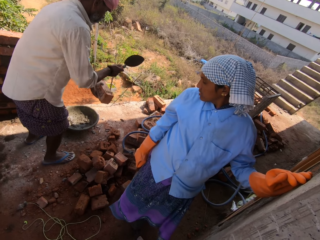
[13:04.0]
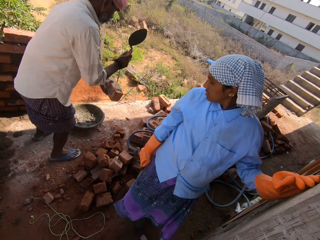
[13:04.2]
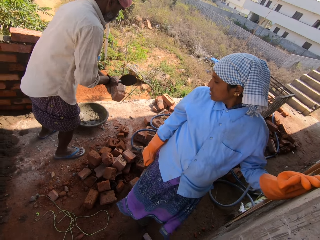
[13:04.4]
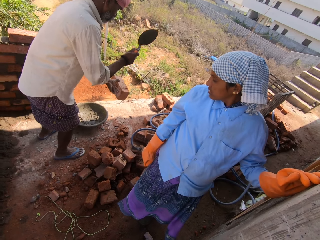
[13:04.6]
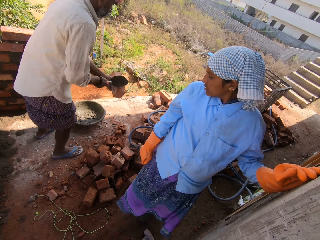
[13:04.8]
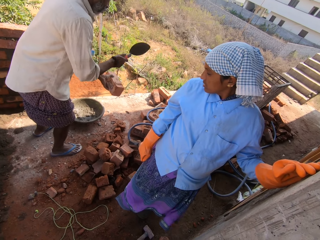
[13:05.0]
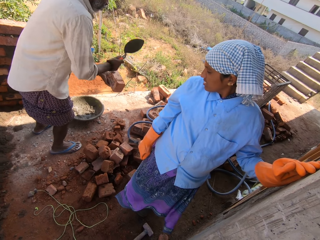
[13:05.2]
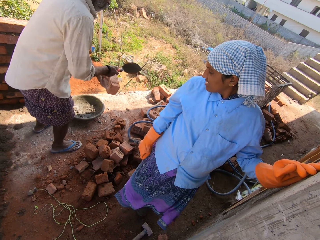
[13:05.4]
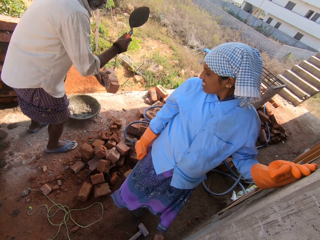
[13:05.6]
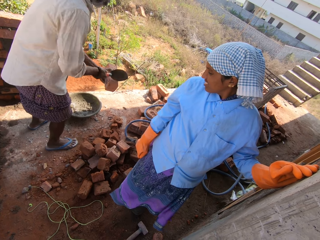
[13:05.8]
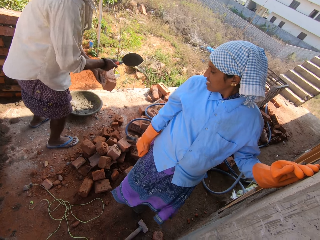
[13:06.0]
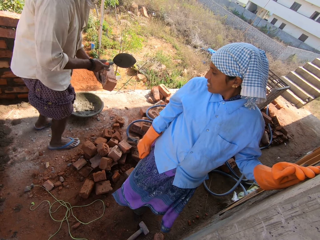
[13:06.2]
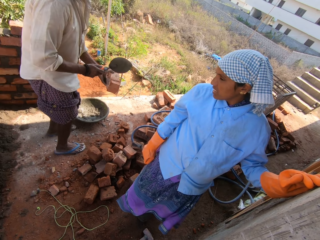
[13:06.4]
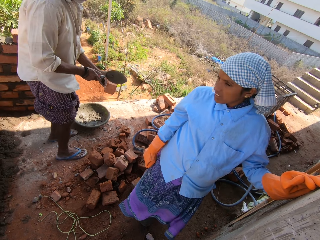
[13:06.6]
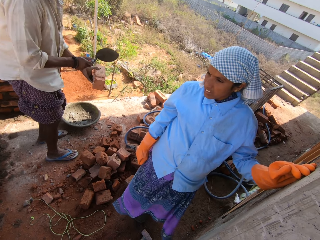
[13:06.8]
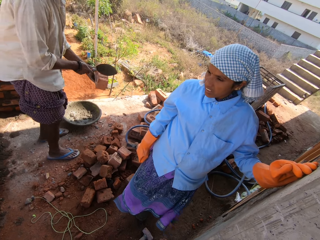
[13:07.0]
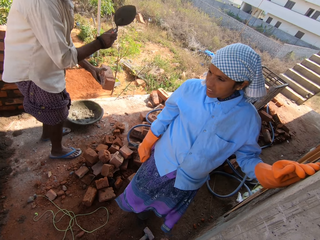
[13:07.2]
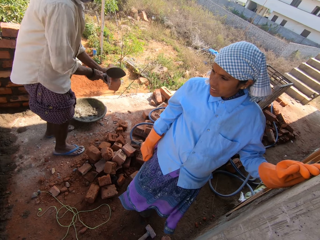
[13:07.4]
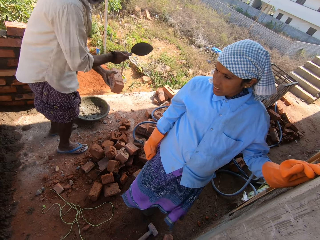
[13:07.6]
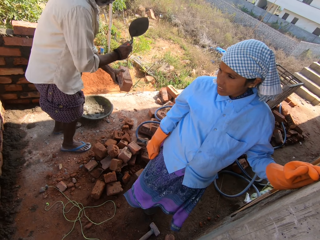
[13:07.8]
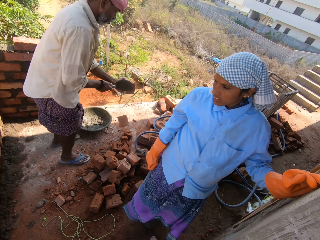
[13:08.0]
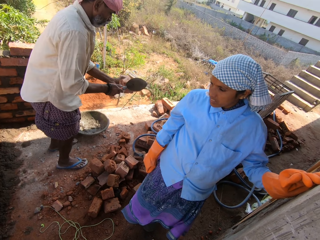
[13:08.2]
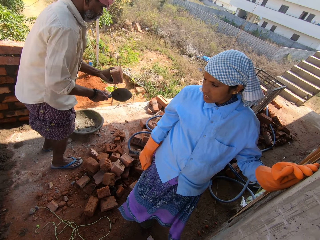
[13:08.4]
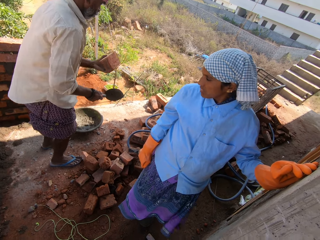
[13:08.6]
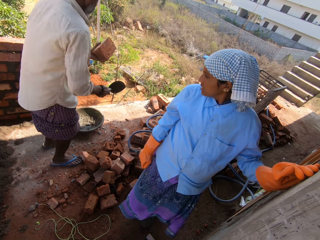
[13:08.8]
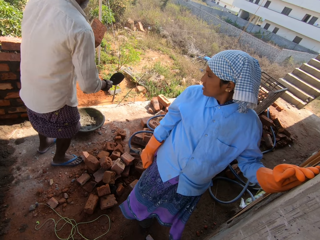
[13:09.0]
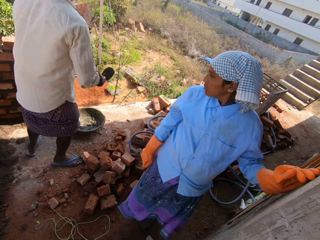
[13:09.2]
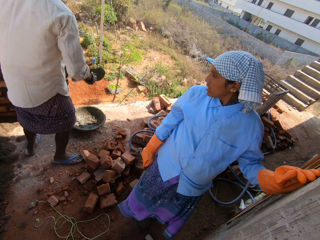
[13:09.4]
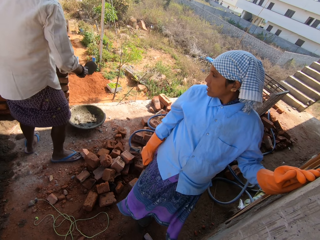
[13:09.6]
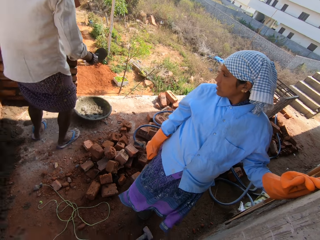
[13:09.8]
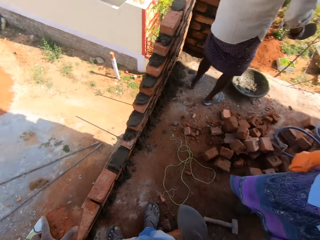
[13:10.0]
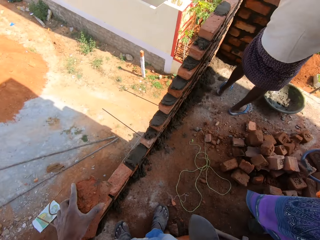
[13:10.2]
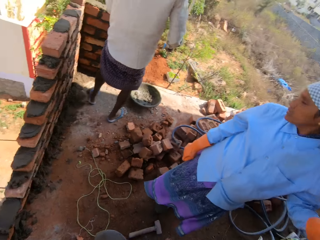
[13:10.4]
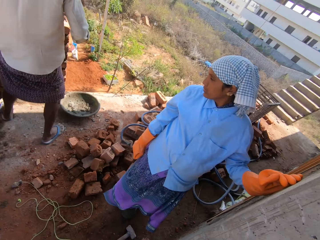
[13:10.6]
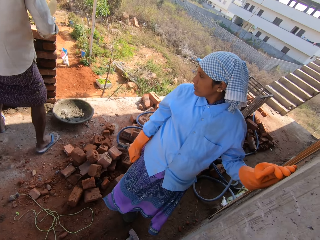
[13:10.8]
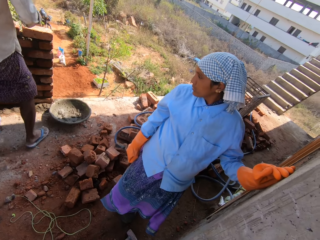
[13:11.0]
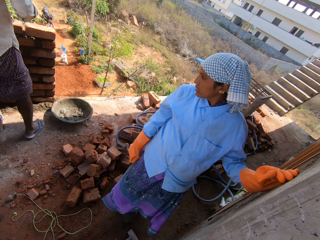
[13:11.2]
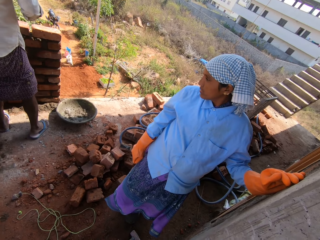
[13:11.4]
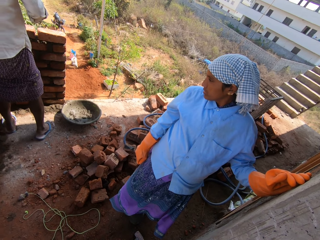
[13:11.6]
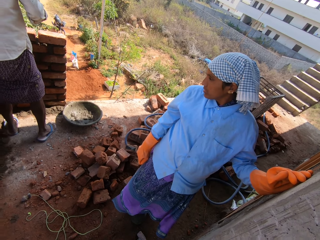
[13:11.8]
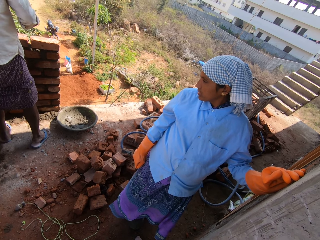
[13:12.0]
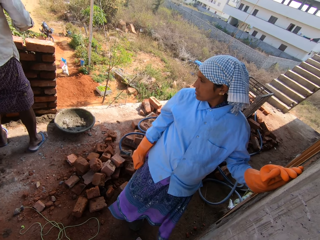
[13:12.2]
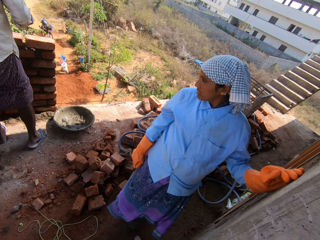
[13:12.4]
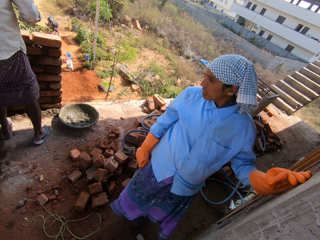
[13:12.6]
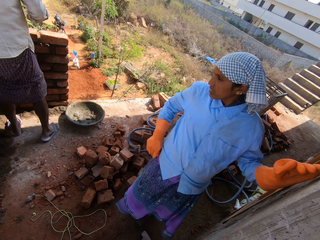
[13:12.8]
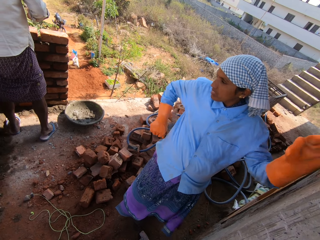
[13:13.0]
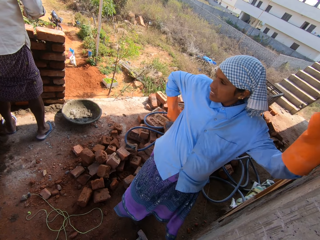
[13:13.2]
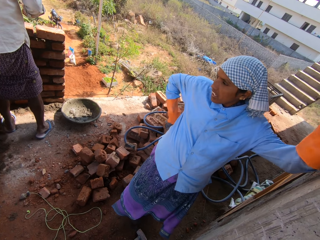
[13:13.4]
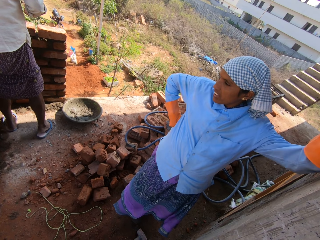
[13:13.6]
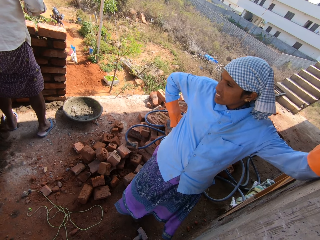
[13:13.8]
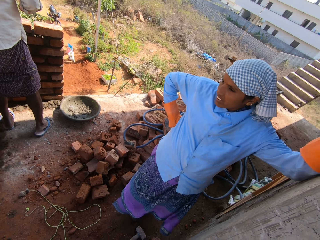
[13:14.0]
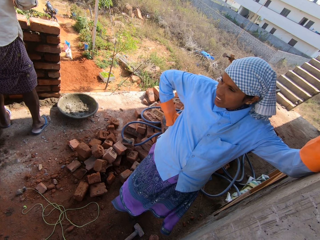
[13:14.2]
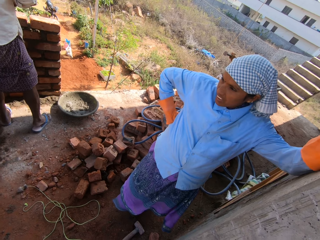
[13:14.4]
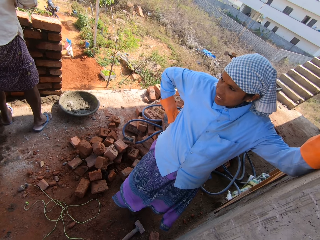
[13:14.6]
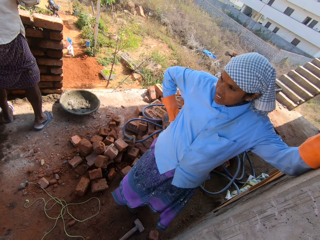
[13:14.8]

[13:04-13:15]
A man builds the construction.

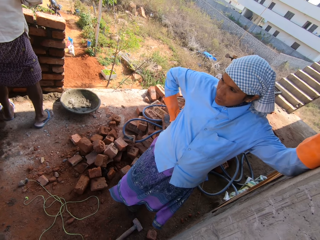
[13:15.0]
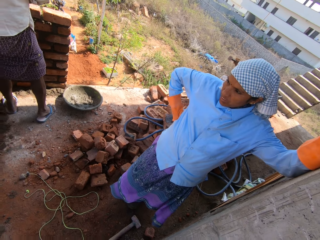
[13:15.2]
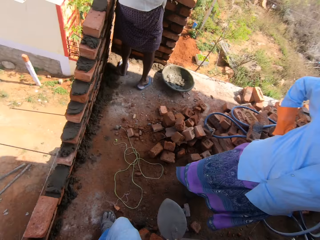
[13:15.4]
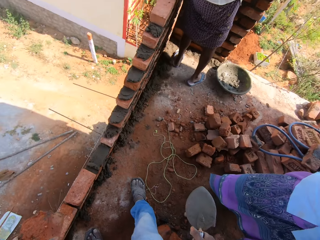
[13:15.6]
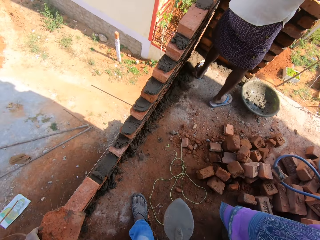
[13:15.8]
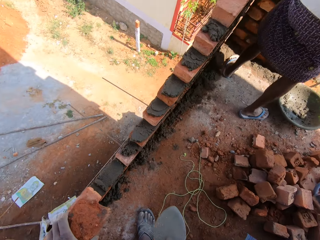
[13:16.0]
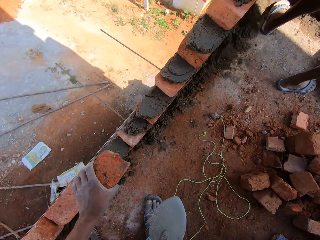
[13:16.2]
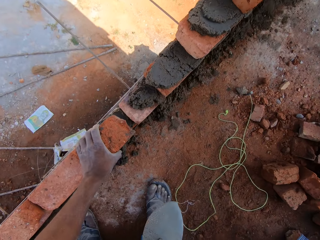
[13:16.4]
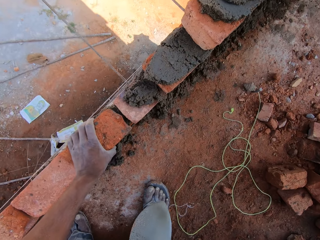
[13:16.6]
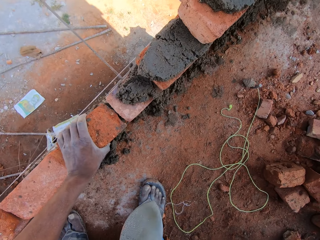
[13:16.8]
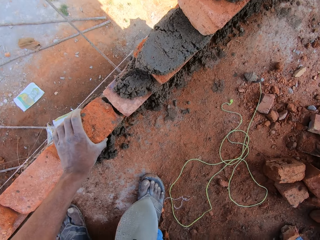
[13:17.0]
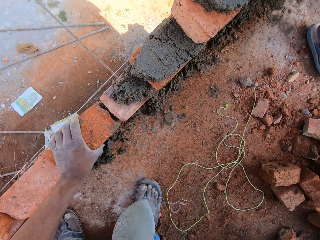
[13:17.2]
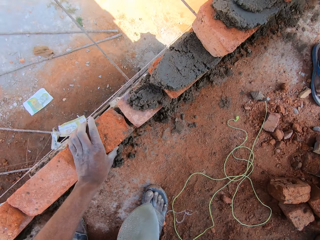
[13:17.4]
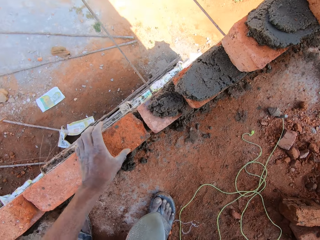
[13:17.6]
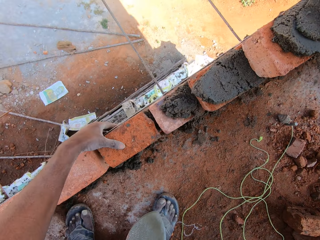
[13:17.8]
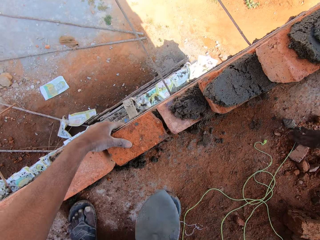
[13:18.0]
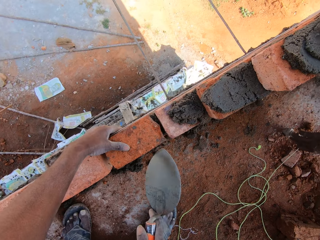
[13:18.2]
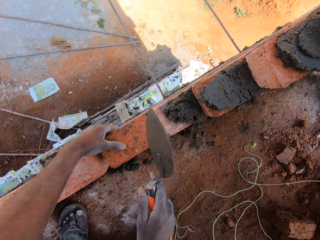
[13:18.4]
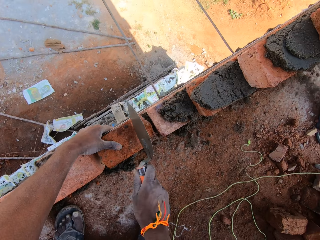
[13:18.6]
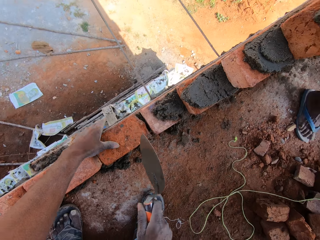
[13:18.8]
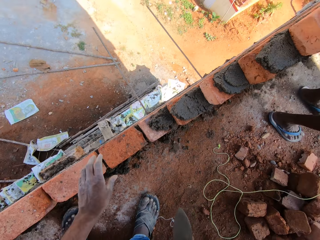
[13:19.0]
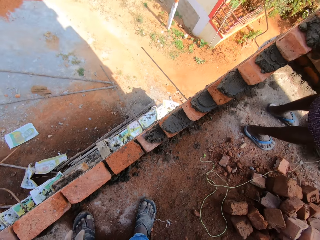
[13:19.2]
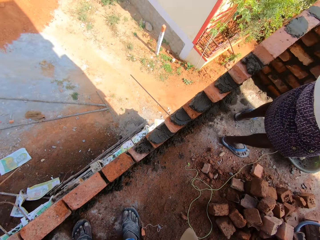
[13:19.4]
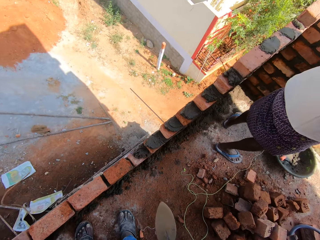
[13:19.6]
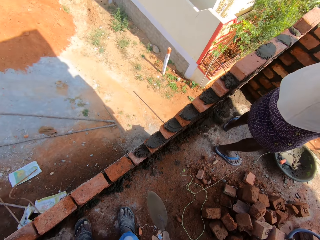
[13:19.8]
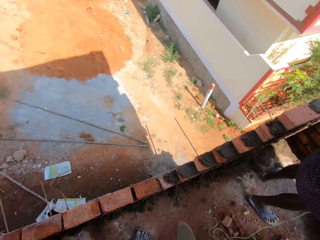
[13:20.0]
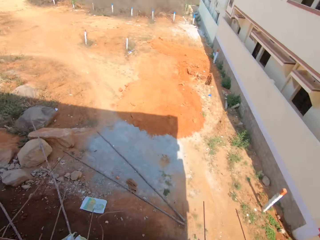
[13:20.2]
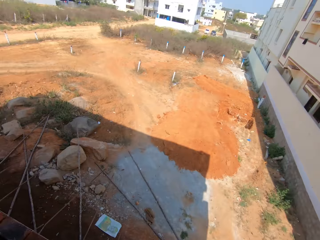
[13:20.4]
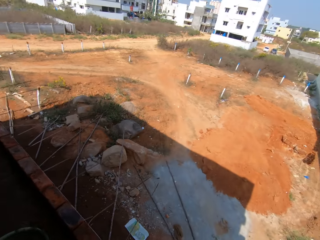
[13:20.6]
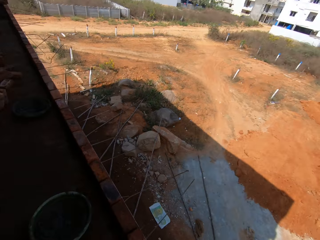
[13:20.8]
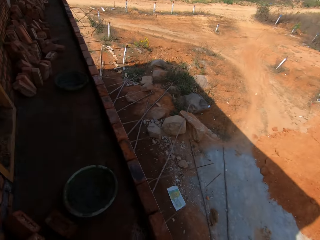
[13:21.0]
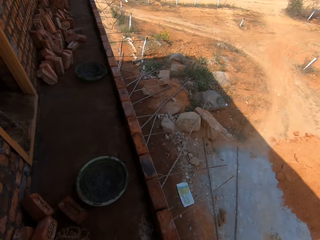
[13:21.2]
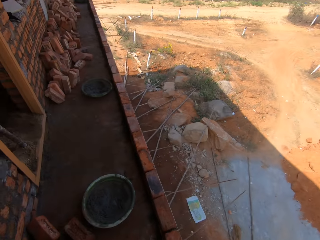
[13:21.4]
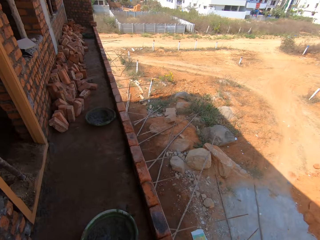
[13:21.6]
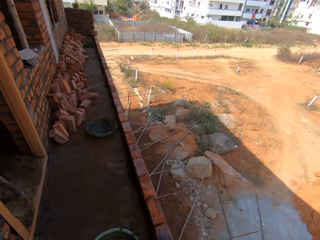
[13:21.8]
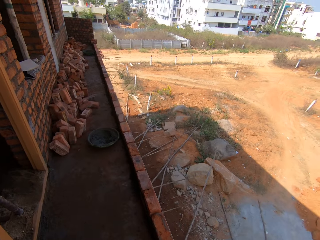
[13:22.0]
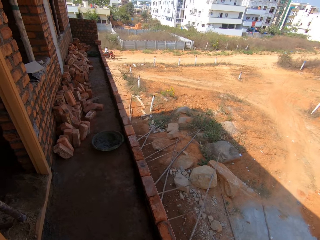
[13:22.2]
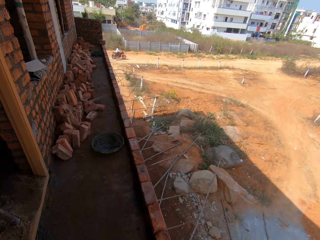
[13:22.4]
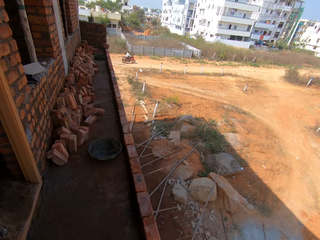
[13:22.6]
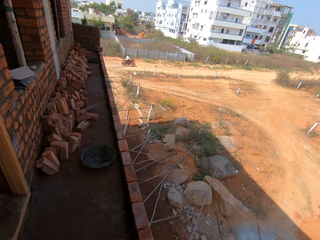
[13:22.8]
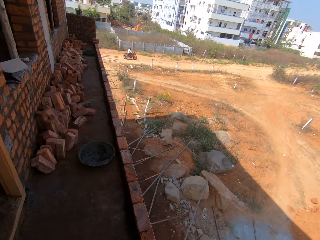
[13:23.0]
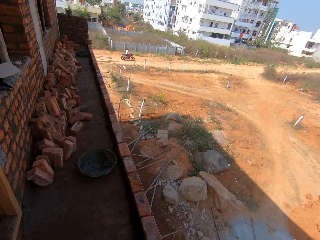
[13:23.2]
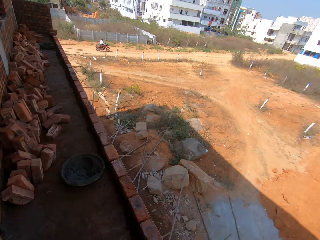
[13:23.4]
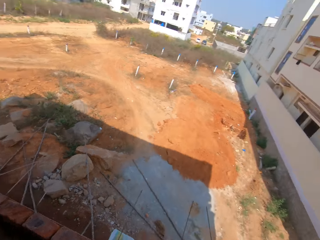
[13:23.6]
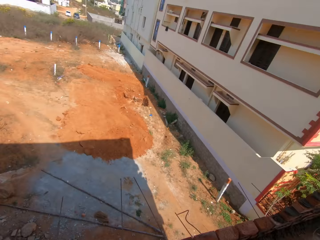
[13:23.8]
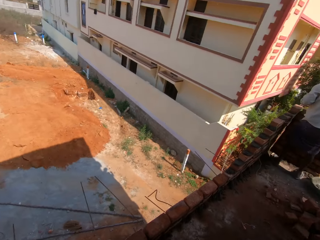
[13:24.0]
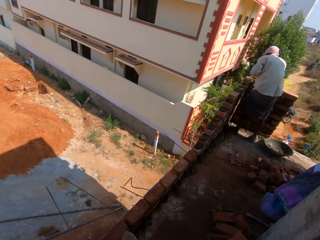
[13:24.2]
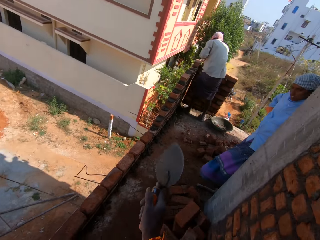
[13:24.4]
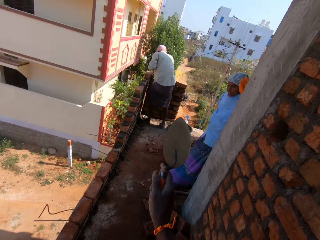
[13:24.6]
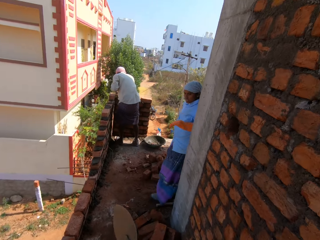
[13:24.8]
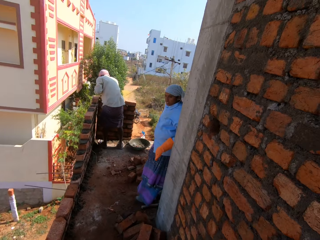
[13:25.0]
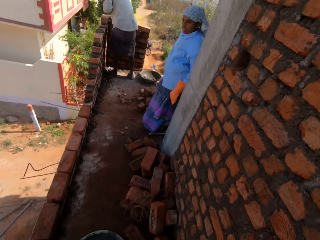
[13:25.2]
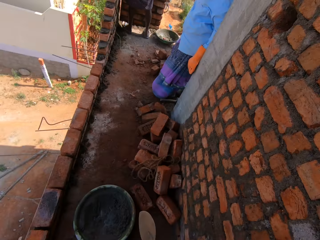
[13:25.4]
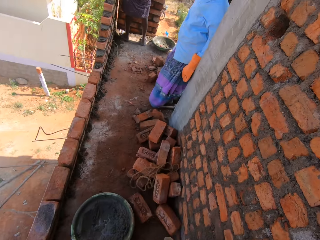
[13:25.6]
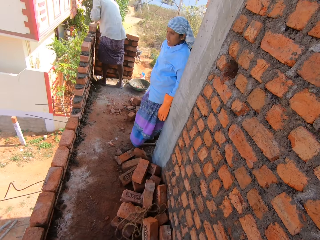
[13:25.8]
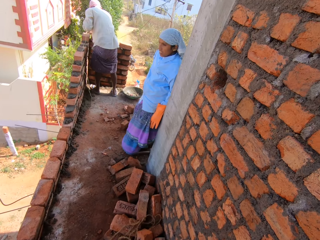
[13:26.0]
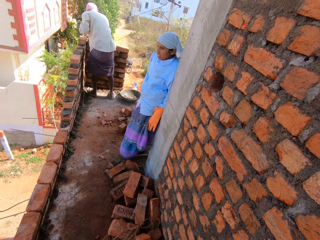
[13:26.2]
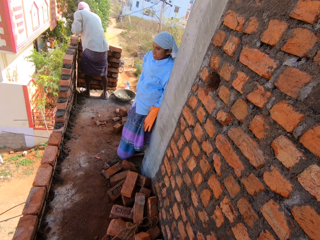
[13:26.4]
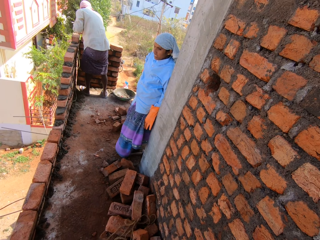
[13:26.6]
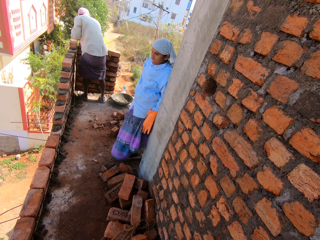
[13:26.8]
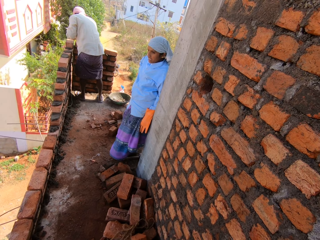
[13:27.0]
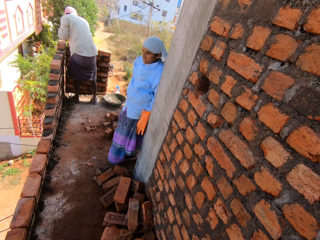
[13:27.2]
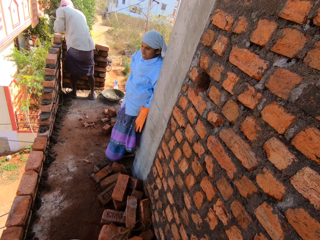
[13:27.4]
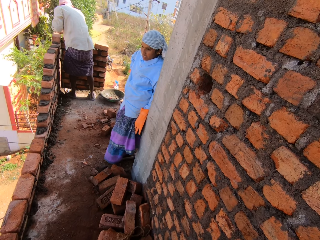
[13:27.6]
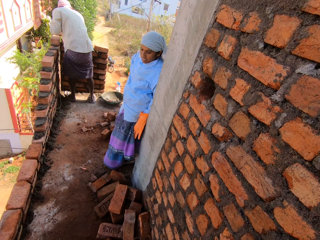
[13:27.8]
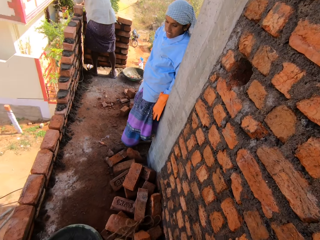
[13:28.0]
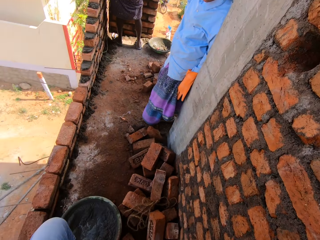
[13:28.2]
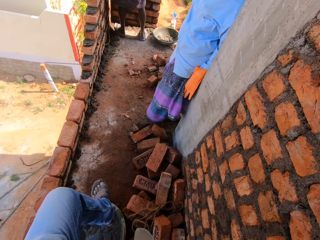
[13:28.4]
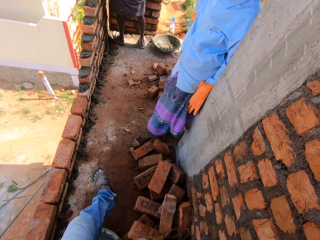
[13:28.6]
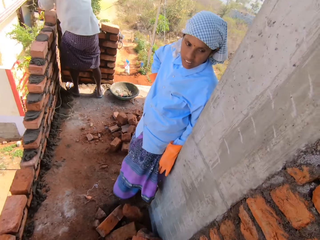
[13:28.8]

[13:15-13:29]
The camera wearer drops the brick on the concrete mix on the set of bricks with his left hand. He builds the construction. He holds the brick on the concrete mix with his left hand. He hits the brick on the concrete mix with the gauging trowel in his right hand. He looks around the construction. He talks to a woman. A man levels the concrete mix on the set of bricks with the gauging trowel in his right hand. The camera wearer moves the bowl on the floor with his left leg.
